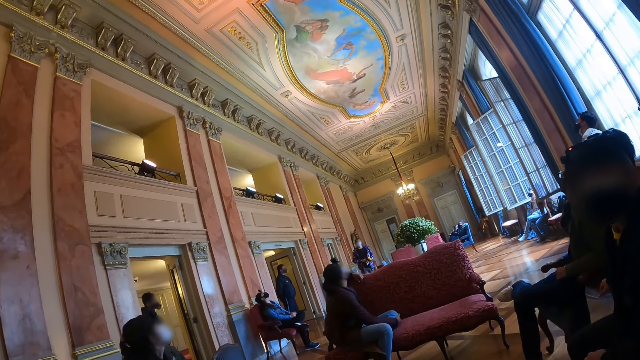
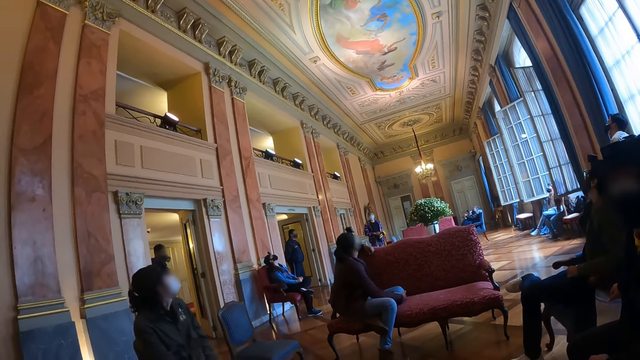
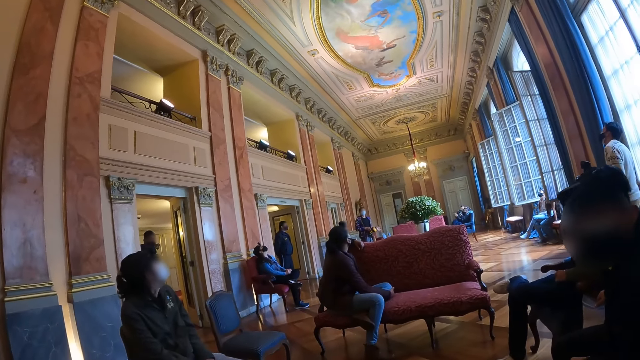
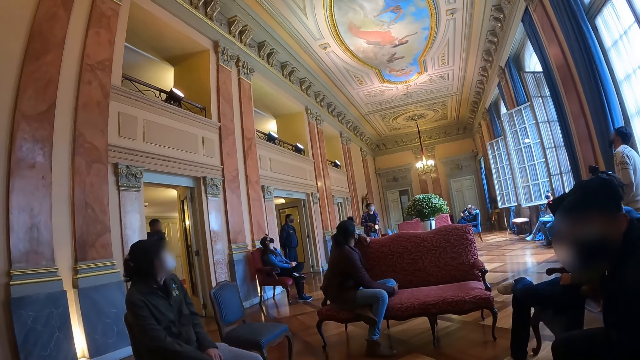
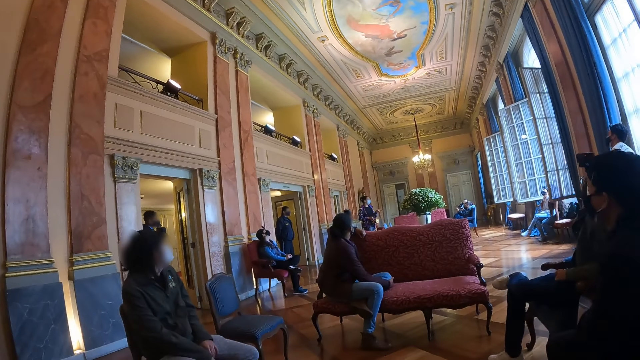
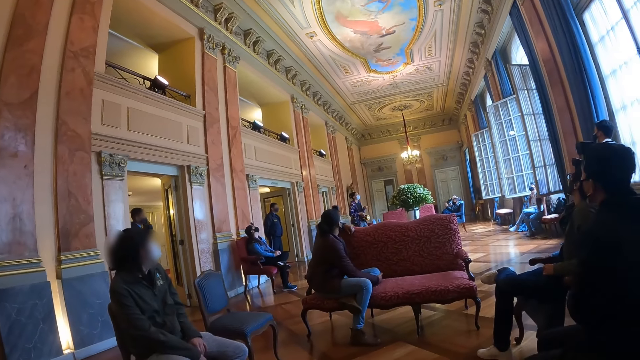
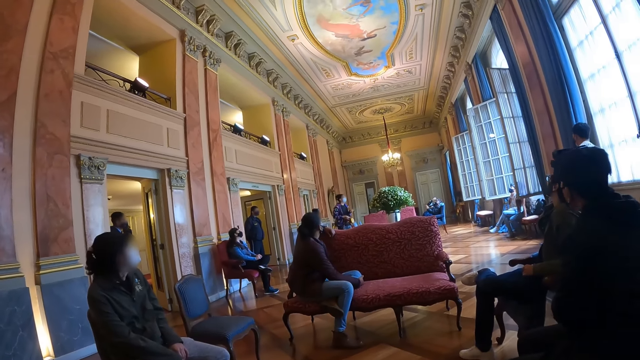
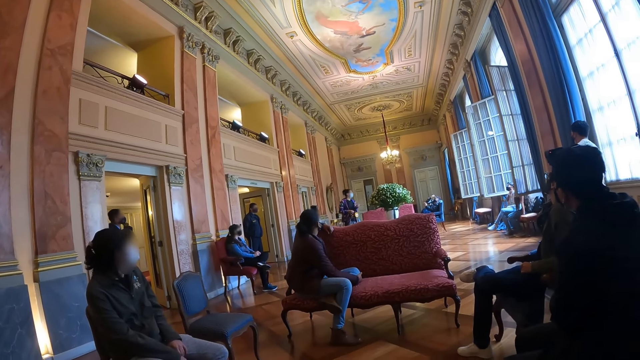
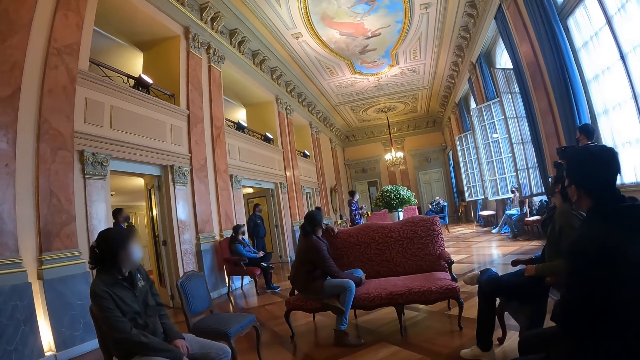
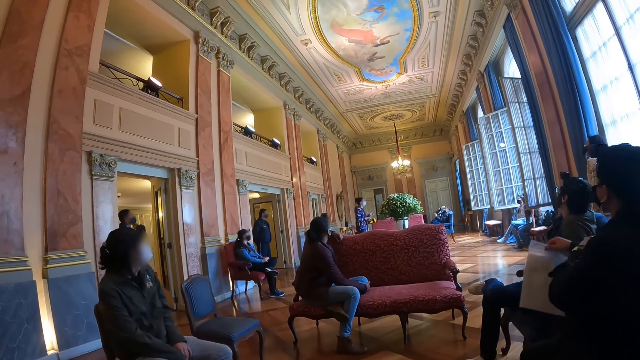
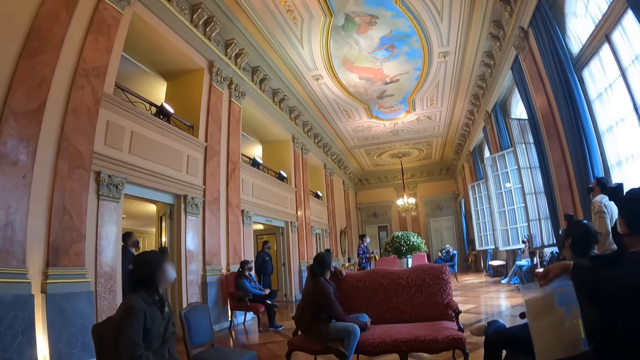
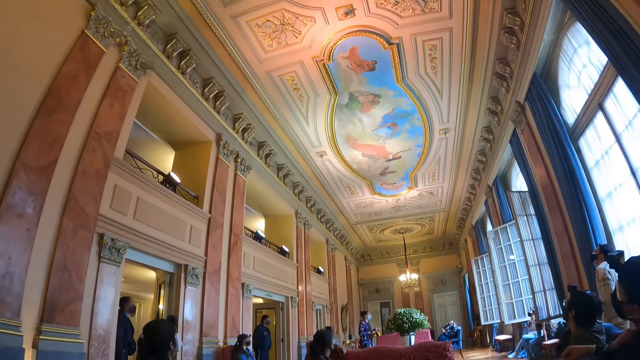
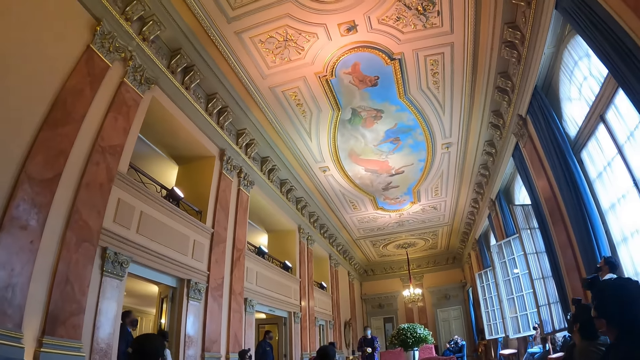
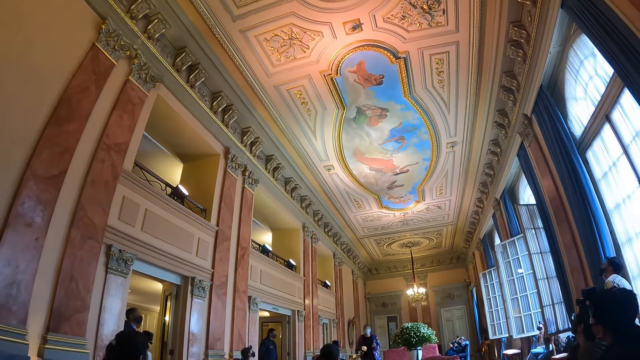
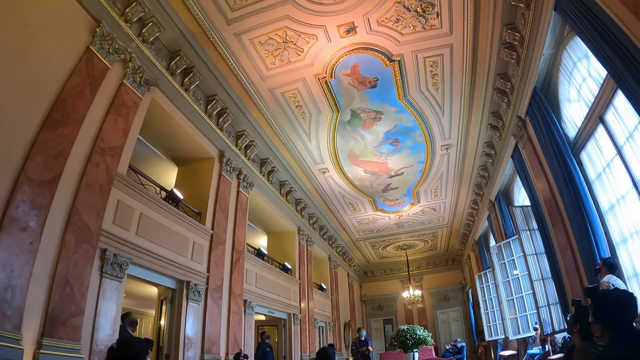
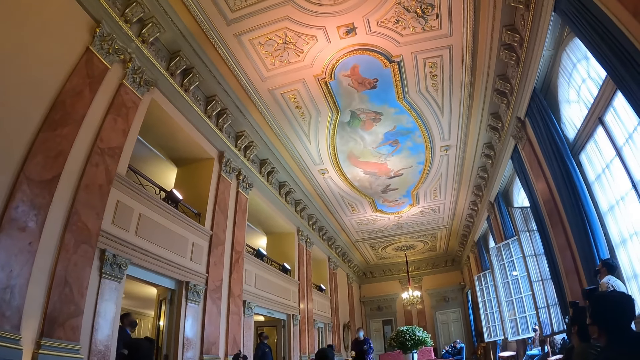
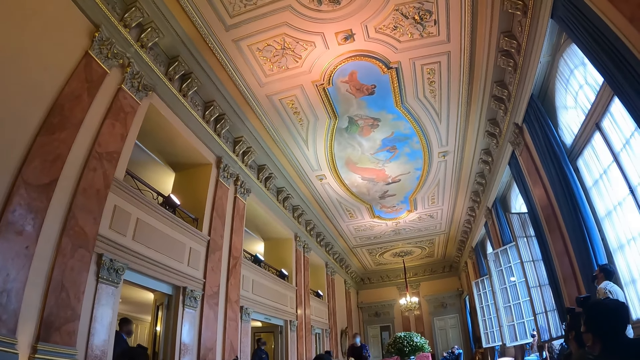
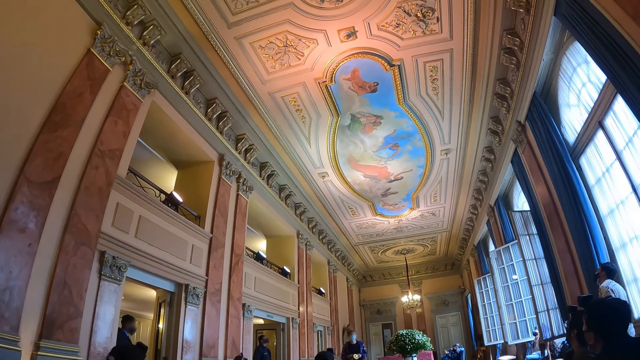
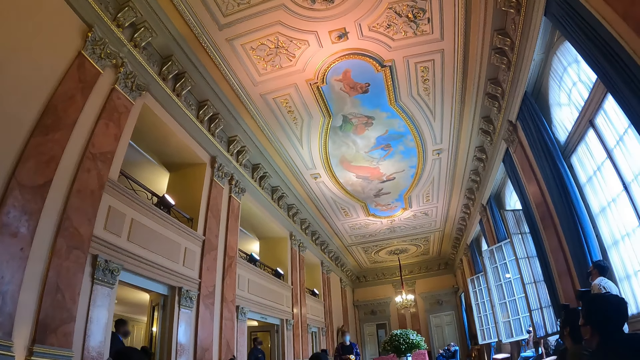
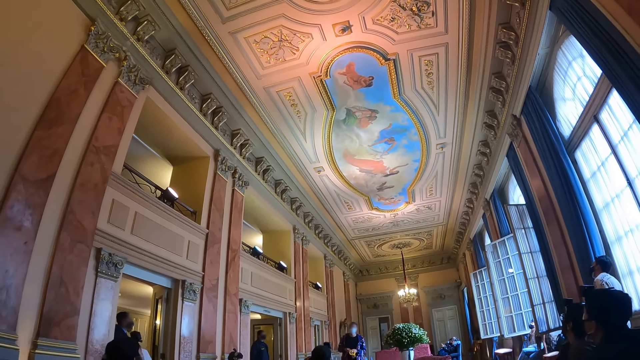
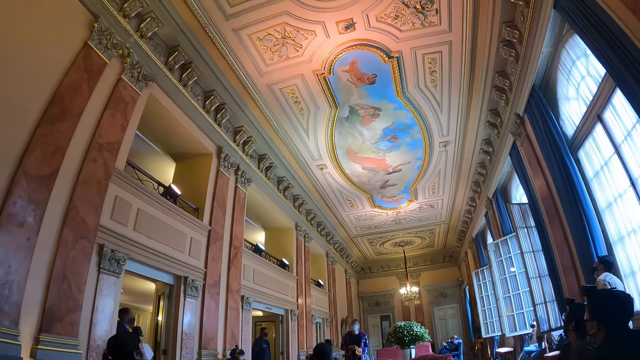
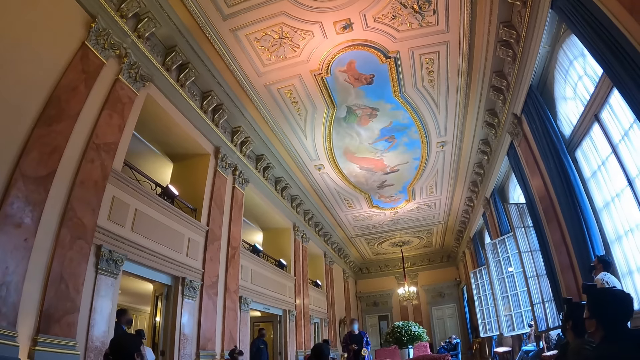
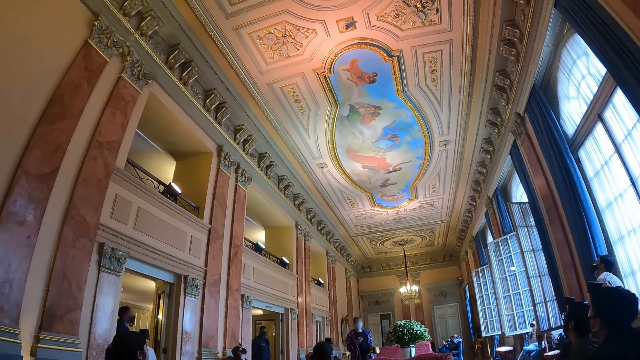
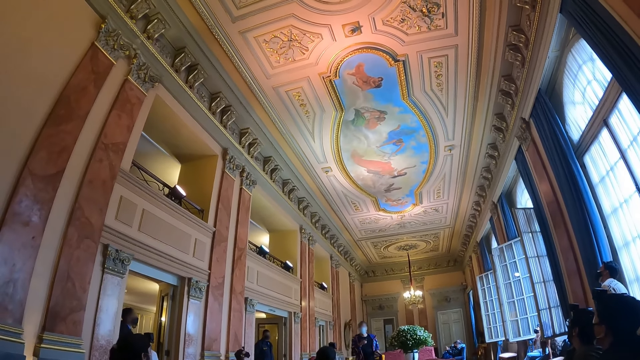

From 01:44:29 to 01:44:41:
The camera wearer looks around a room.

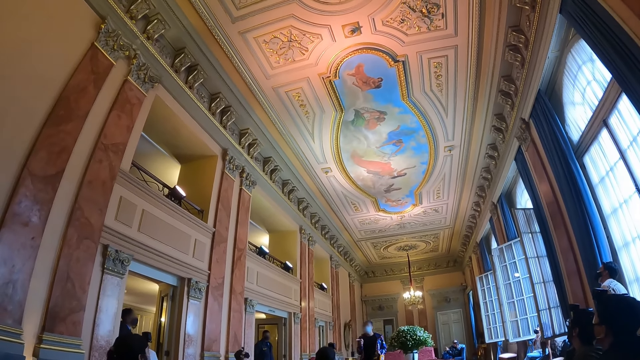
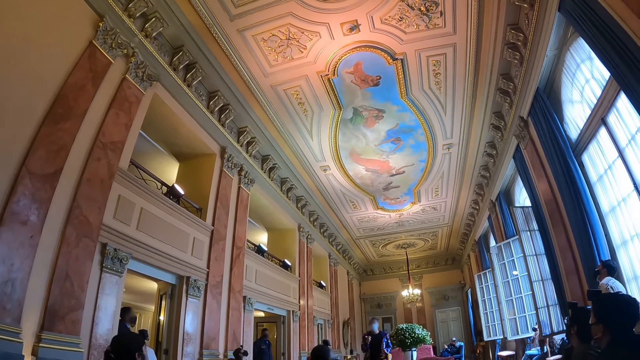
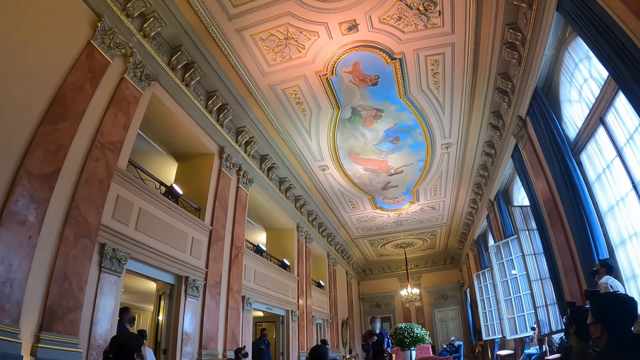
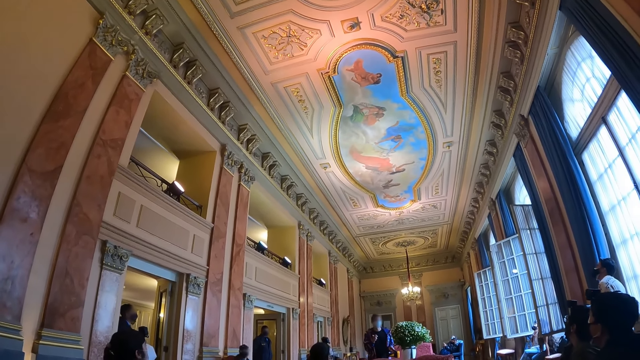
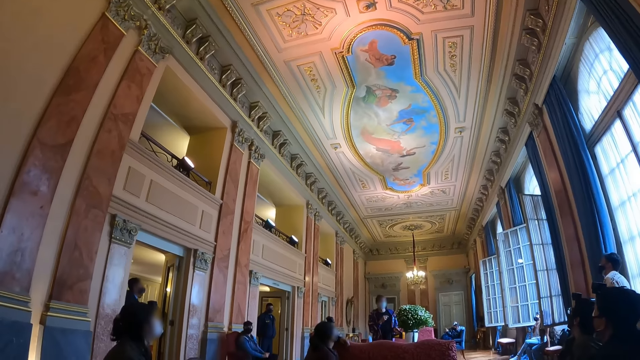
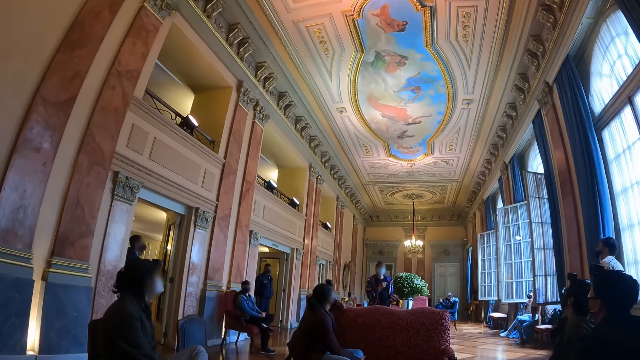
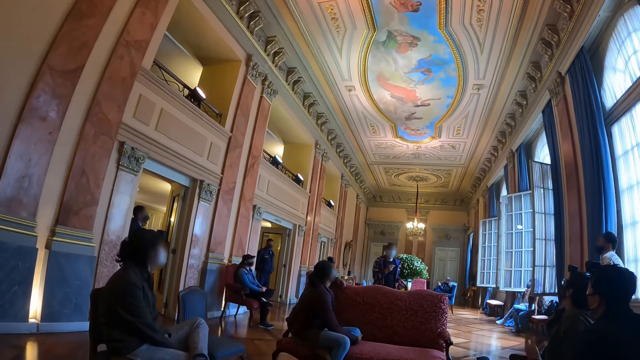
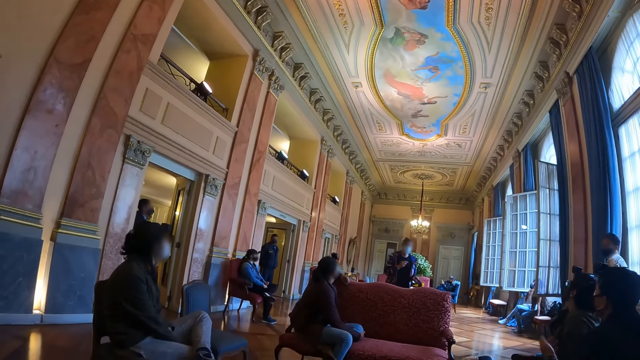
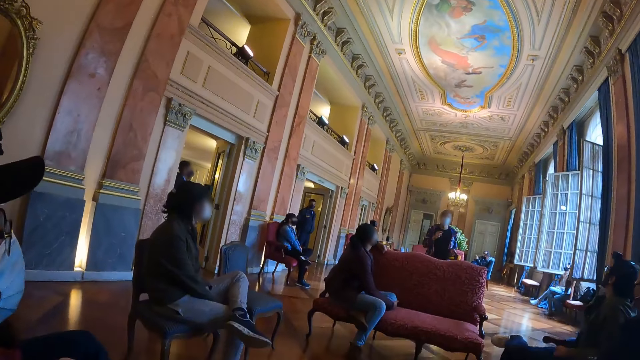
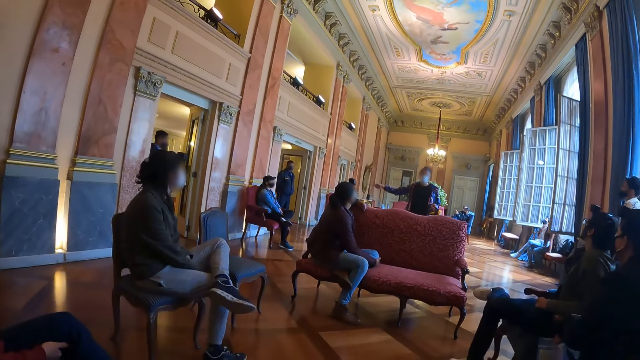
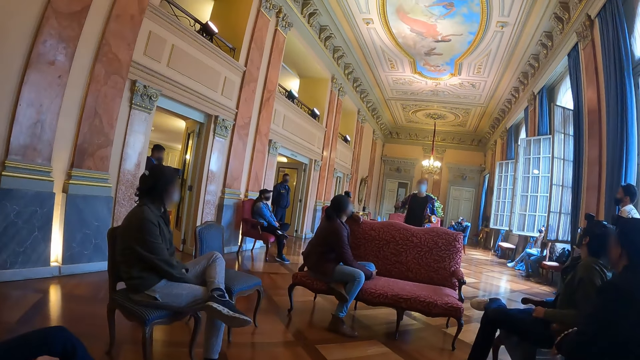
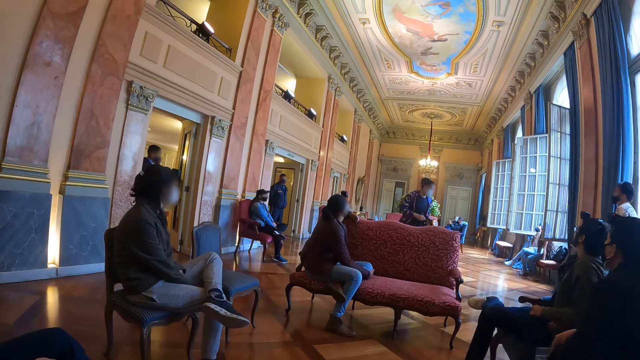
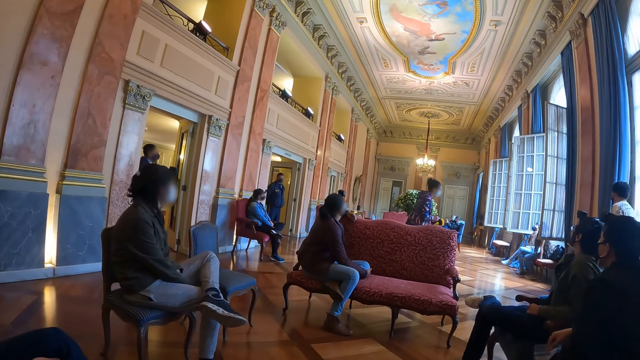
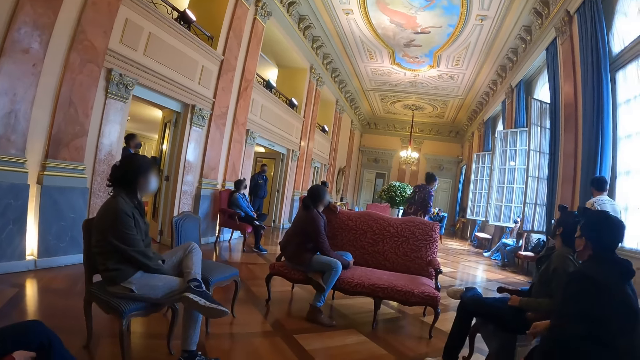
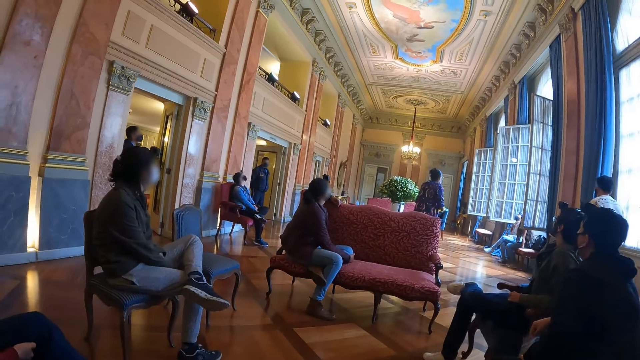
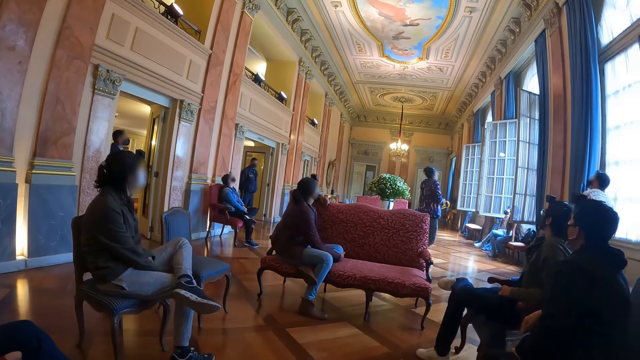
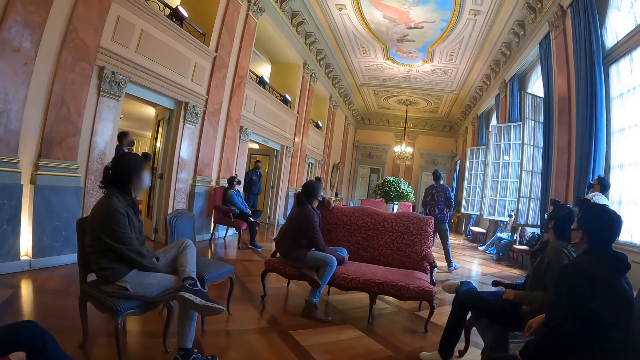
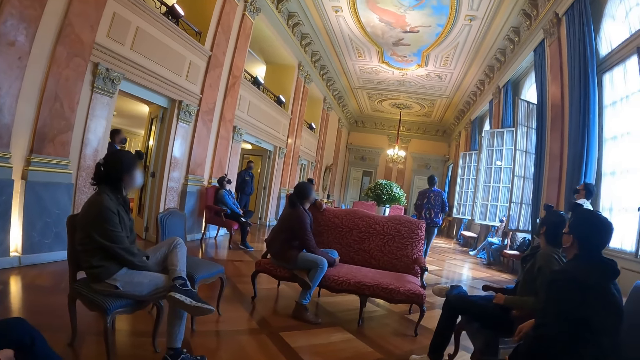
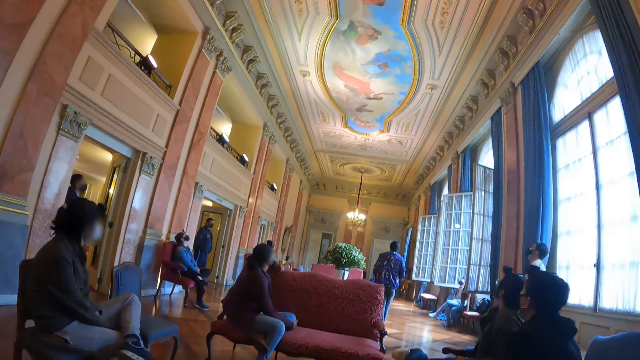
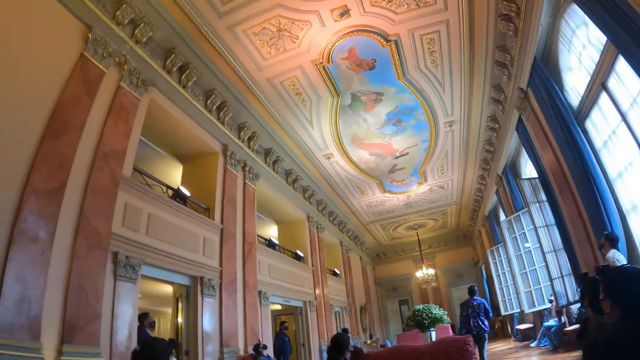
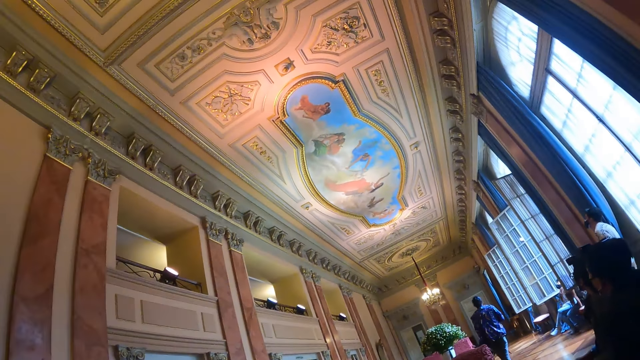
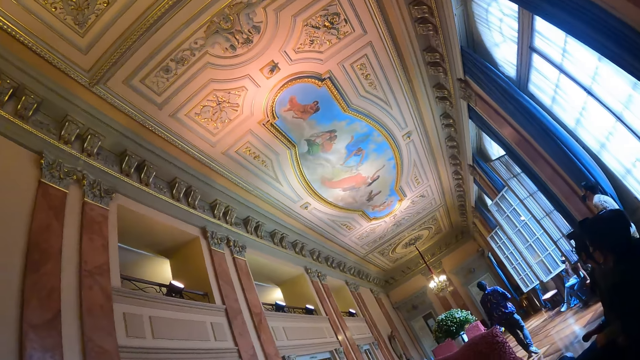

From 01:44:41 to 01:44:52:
A woman walks in a room.
